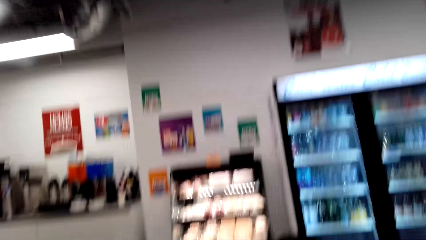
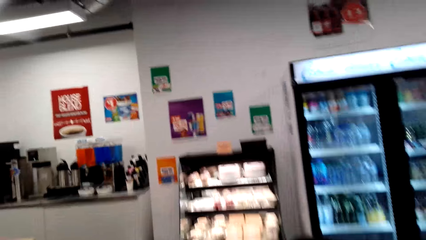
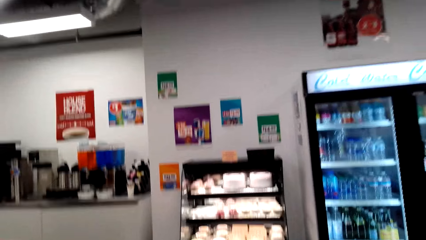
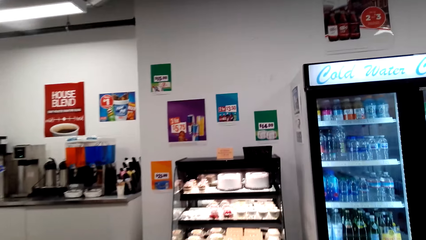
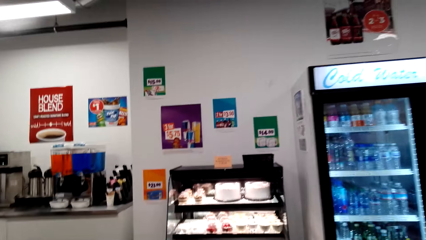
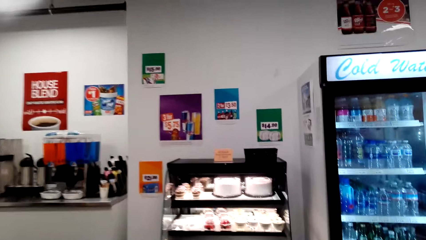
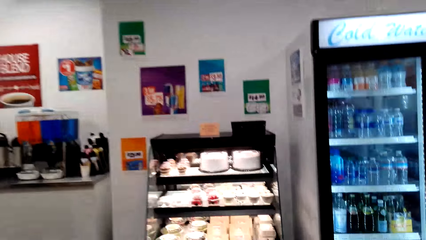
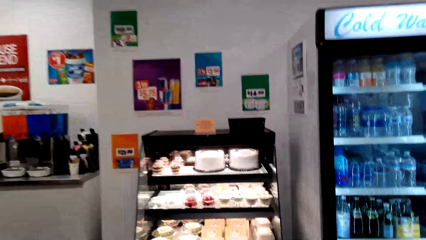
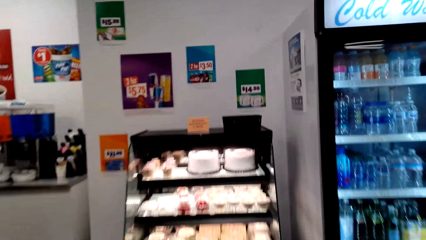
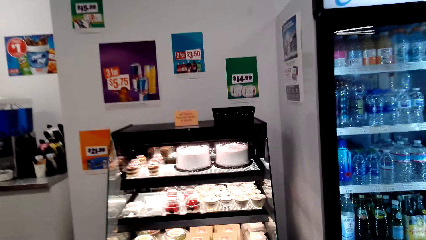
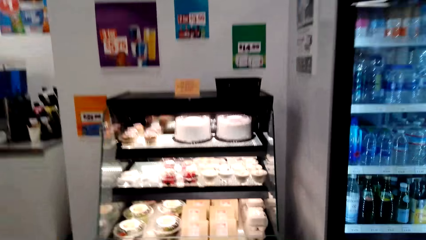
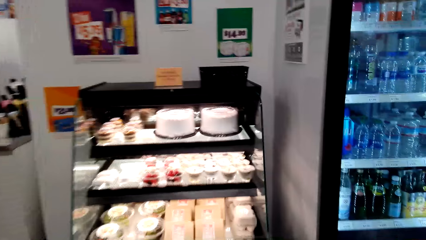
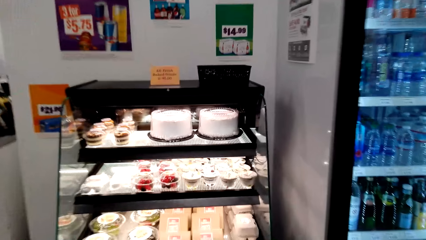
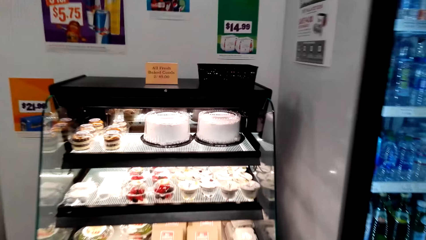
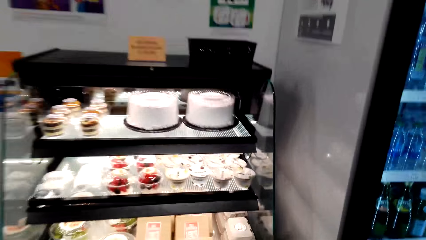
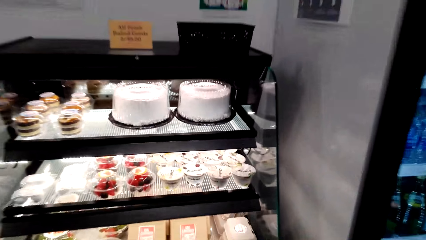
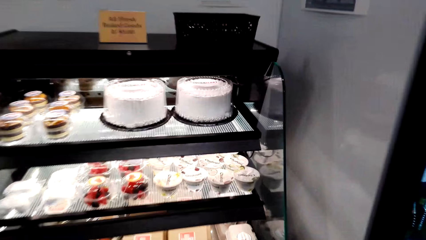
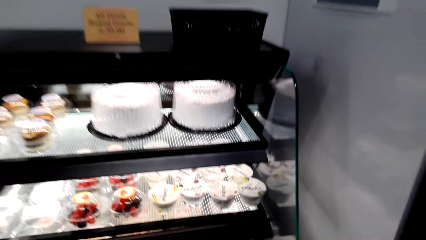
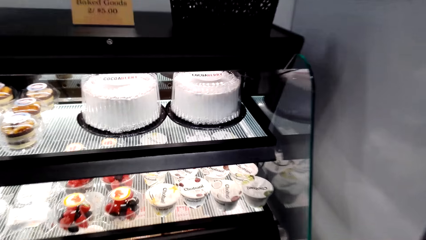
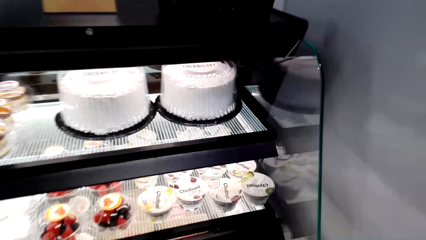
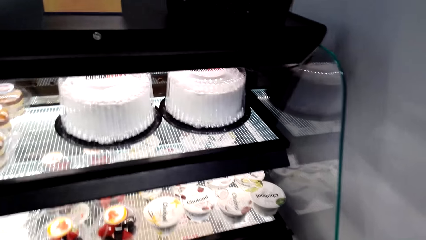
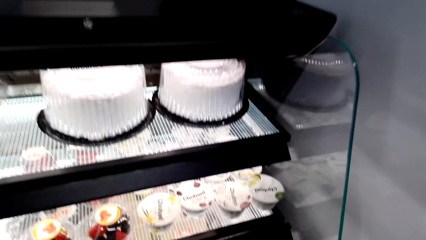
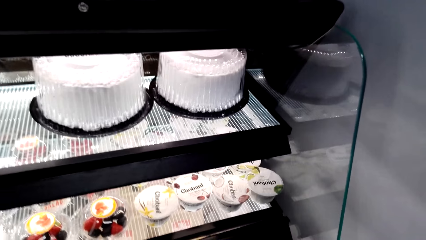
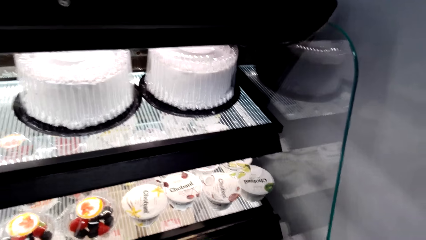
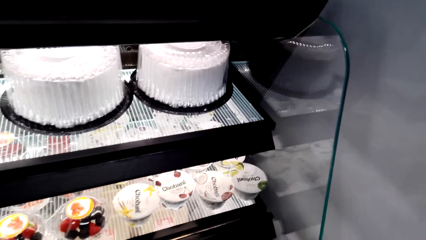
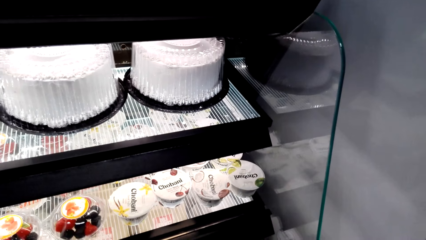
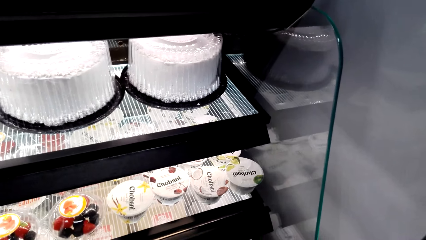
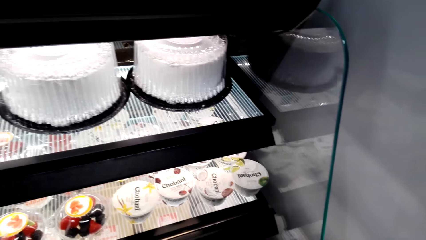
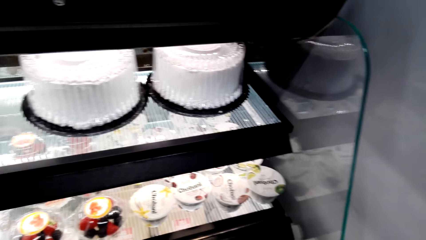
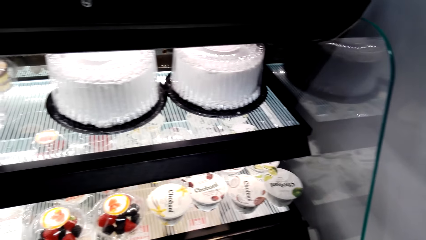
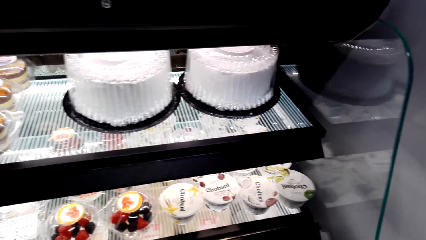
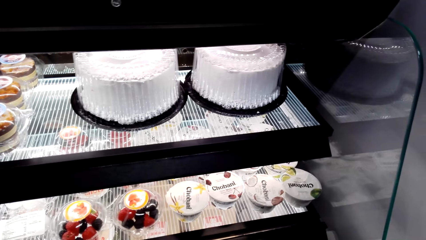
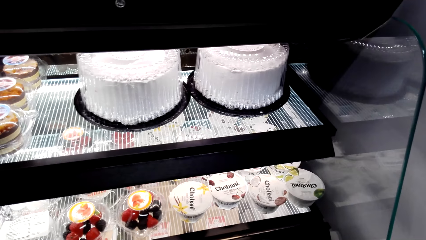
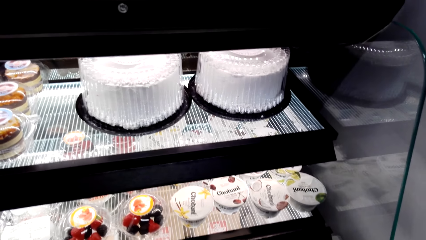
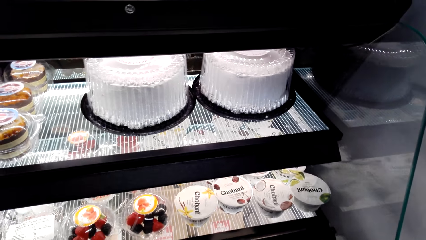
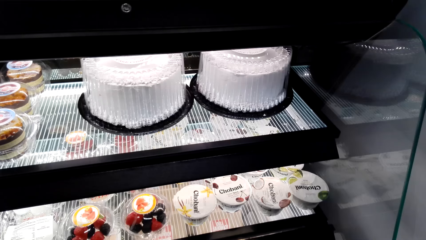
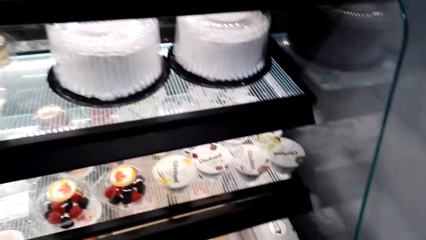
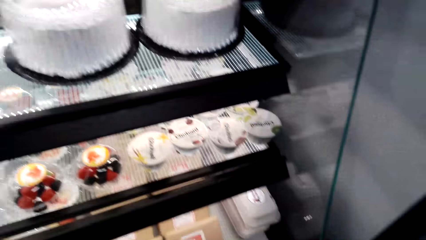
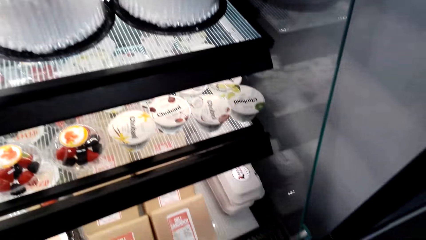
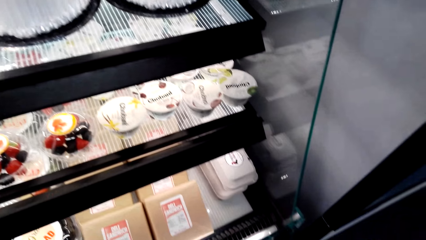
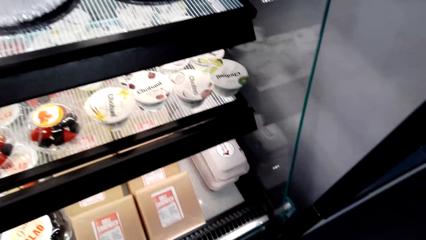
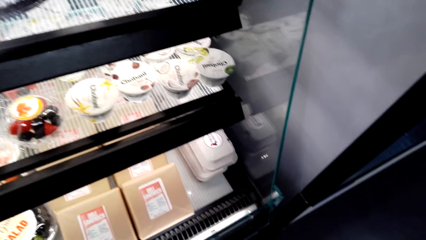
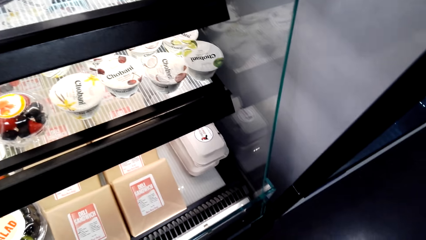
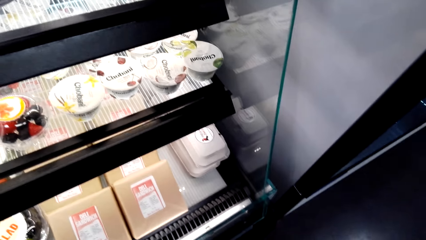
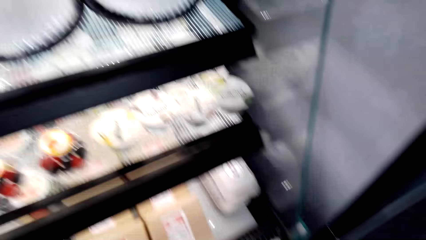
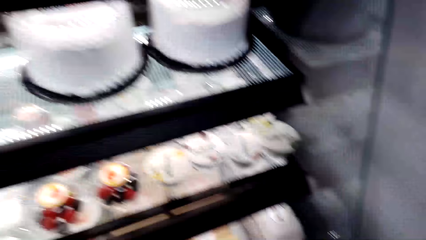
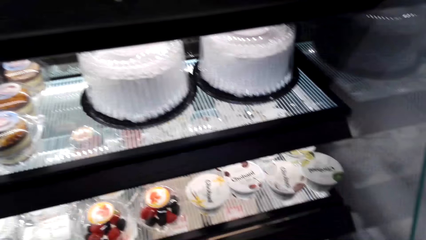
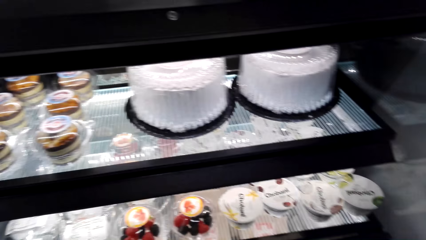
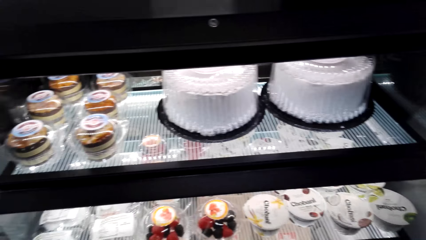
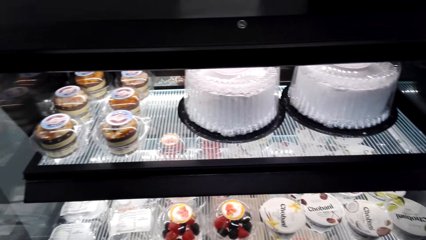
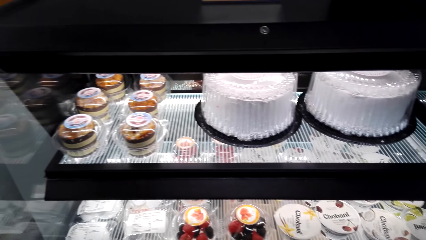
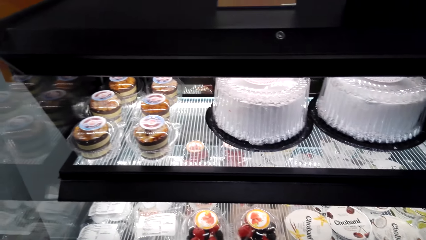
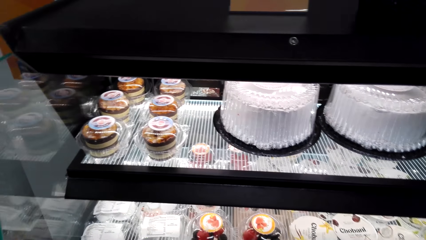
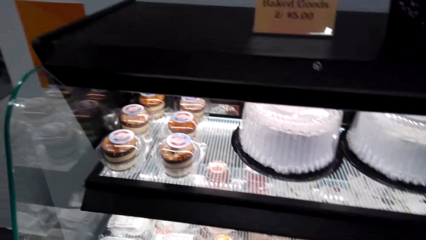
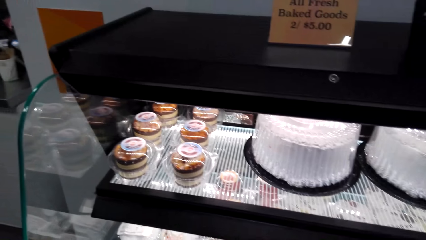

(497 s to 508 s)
The camera wearer looks around.

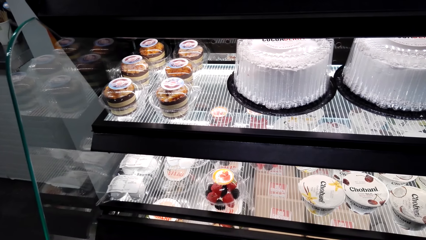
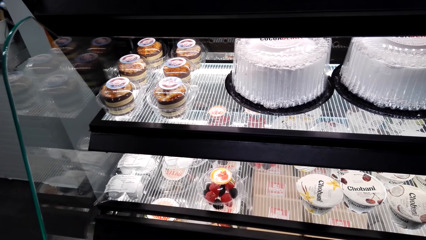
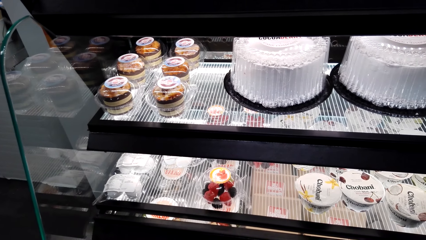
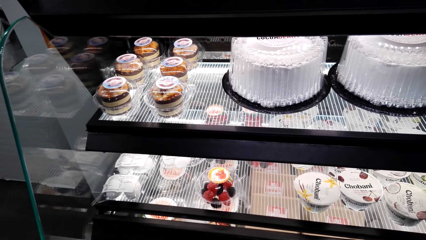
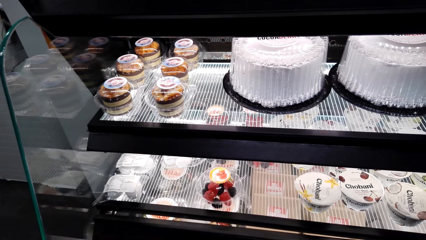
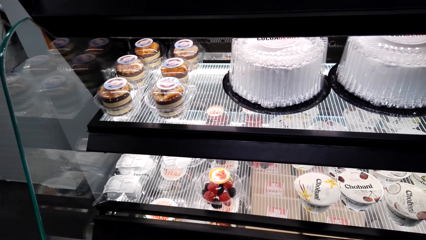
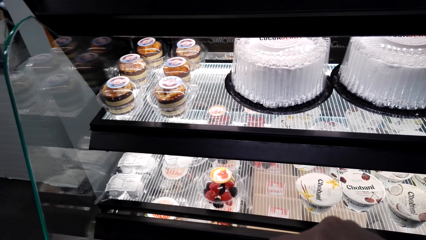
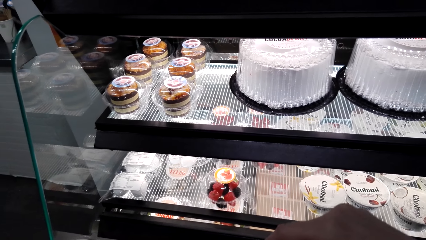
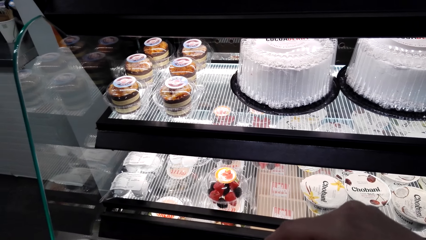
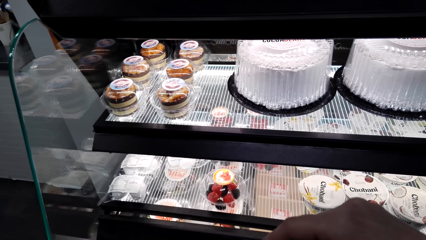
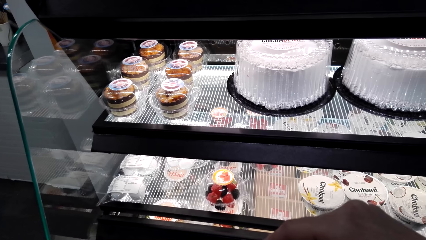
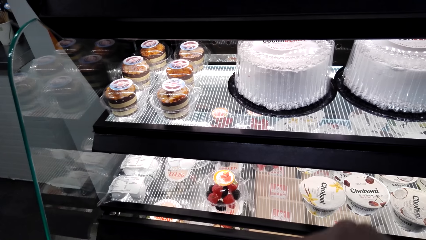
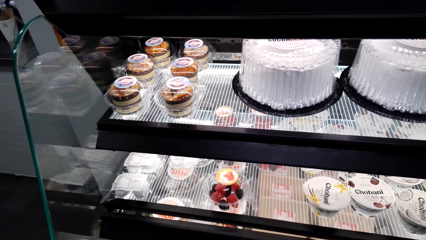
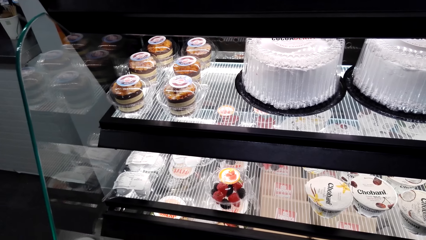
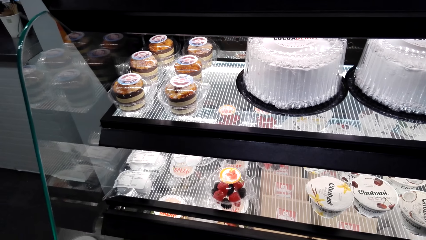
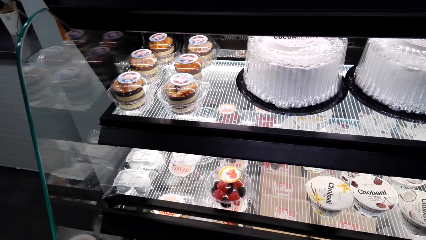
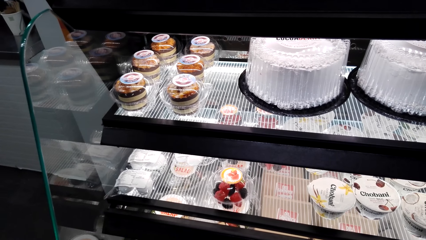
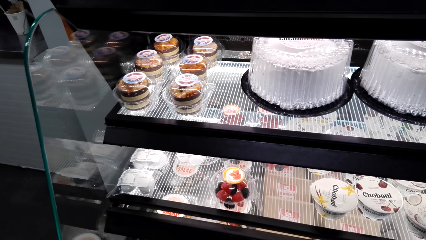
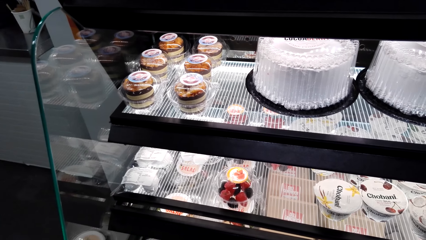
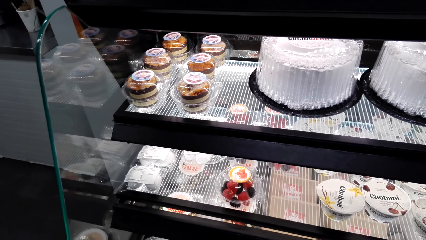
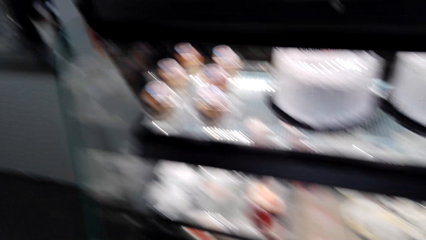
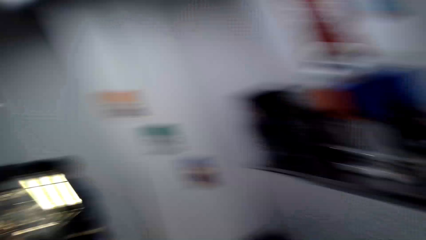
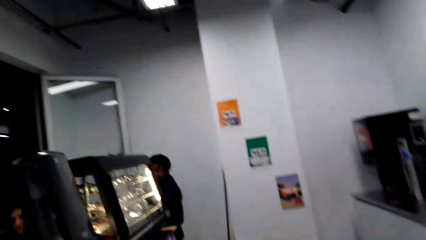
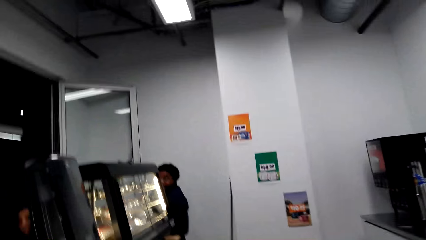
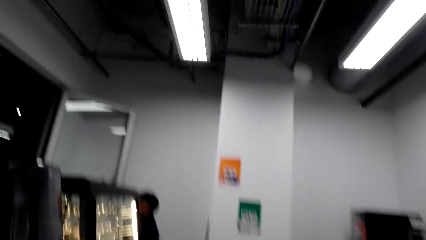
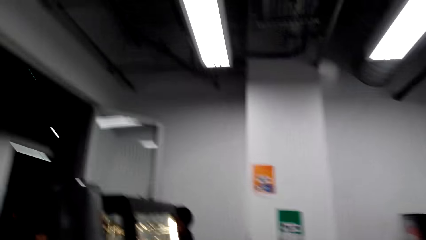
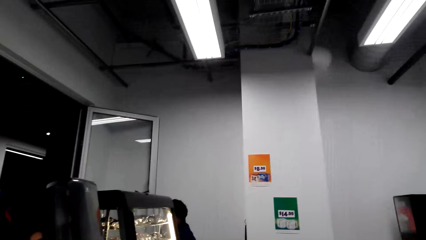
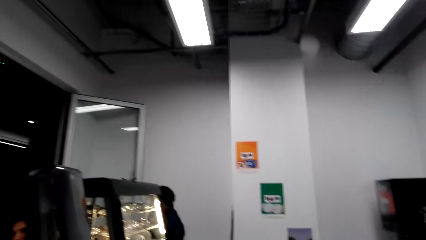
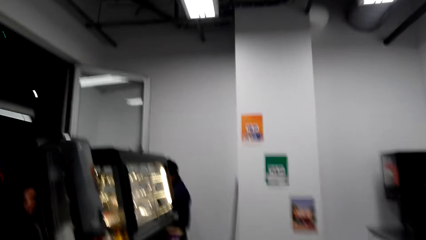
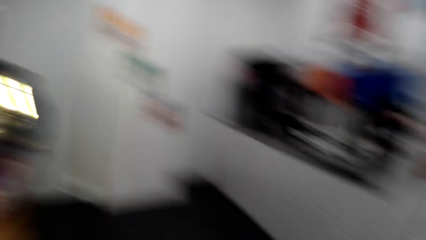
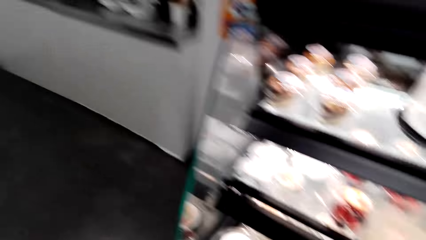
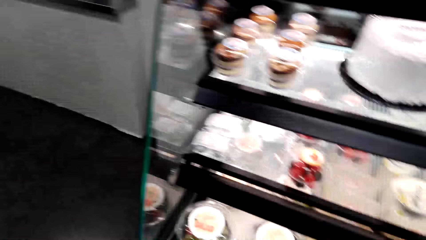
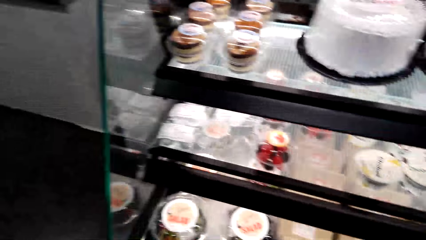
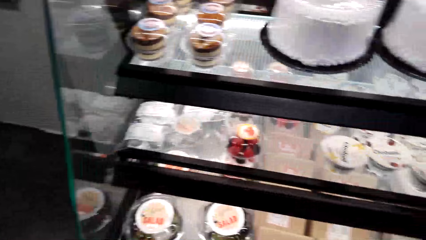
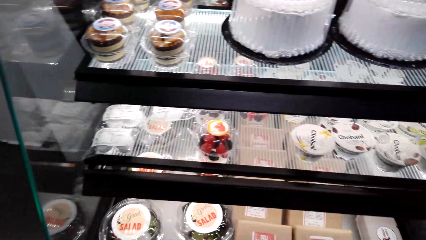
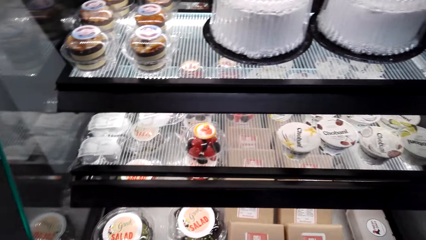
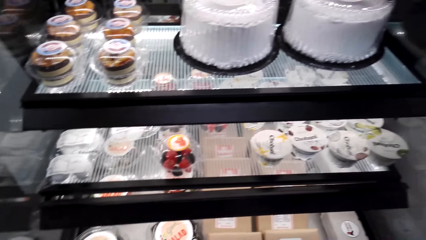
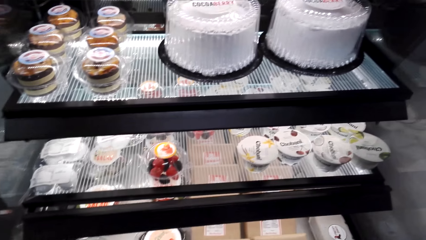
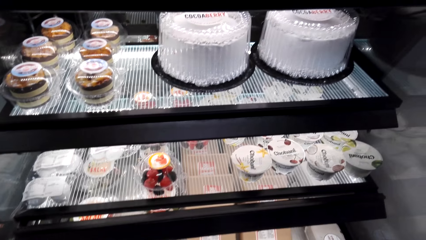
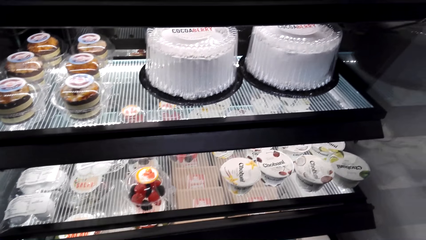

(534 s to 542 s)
The camera wearer holds something. They look around. A man looks around.
